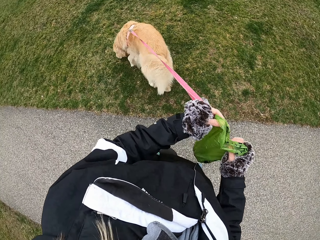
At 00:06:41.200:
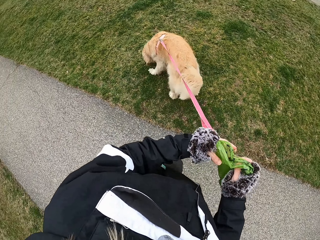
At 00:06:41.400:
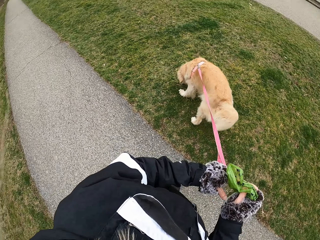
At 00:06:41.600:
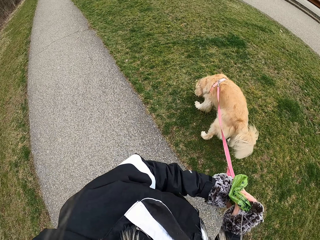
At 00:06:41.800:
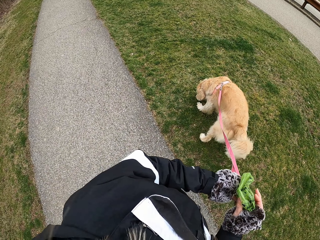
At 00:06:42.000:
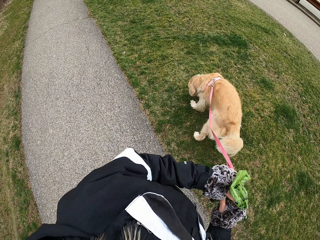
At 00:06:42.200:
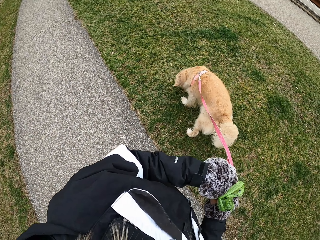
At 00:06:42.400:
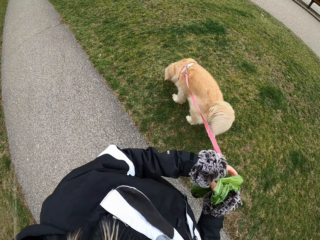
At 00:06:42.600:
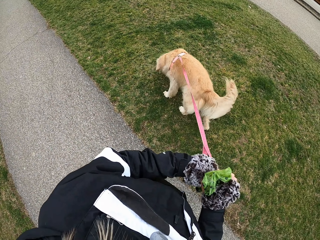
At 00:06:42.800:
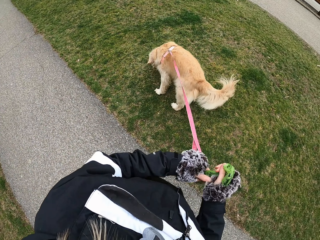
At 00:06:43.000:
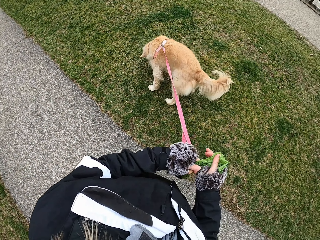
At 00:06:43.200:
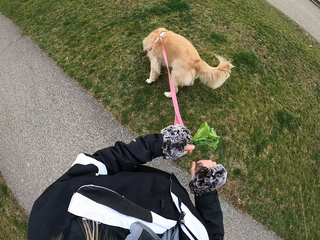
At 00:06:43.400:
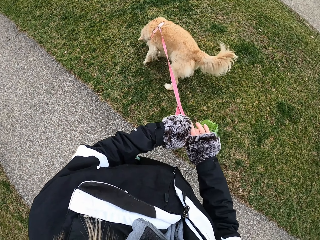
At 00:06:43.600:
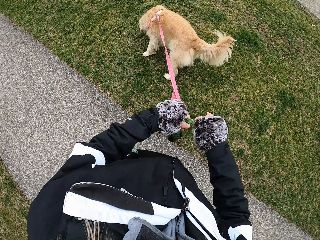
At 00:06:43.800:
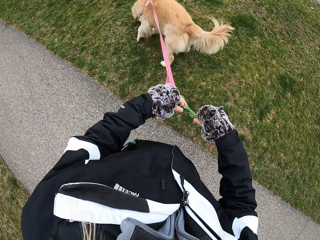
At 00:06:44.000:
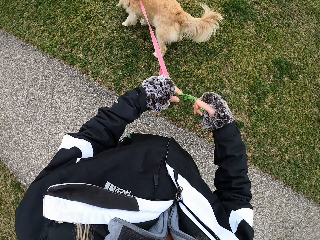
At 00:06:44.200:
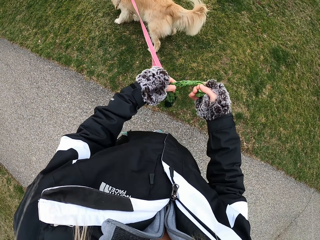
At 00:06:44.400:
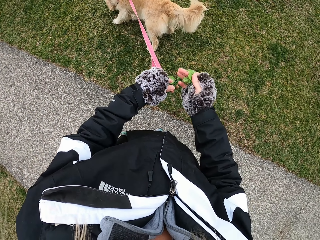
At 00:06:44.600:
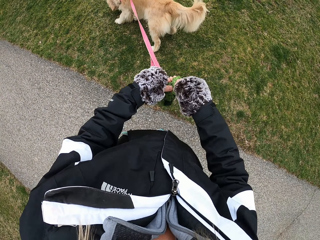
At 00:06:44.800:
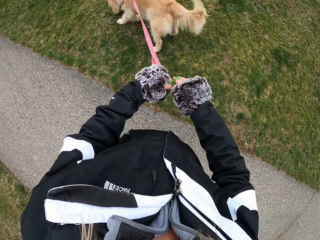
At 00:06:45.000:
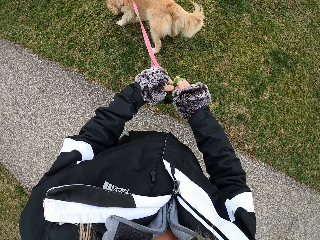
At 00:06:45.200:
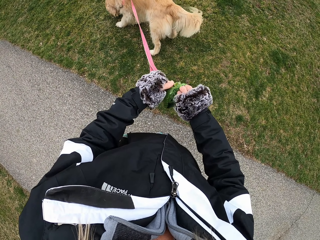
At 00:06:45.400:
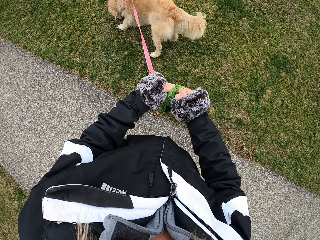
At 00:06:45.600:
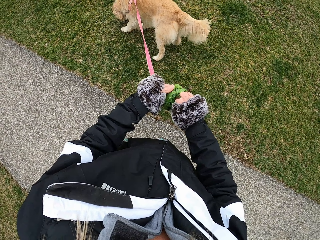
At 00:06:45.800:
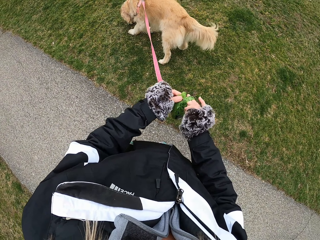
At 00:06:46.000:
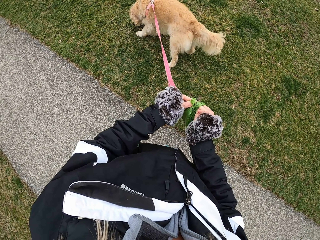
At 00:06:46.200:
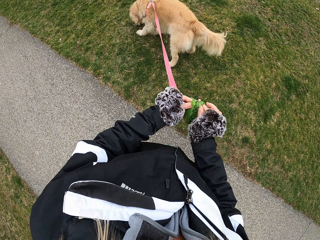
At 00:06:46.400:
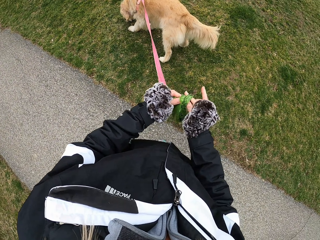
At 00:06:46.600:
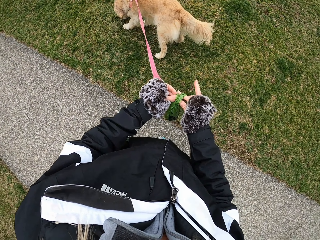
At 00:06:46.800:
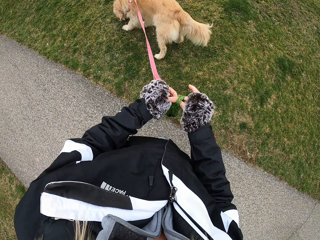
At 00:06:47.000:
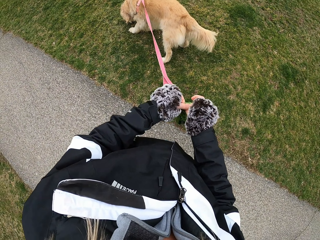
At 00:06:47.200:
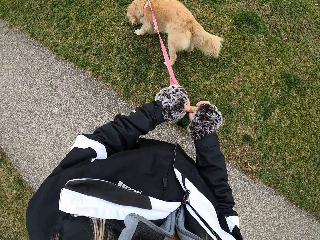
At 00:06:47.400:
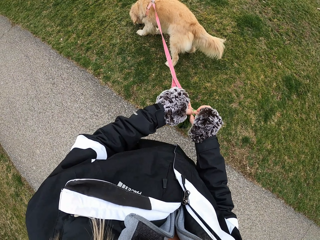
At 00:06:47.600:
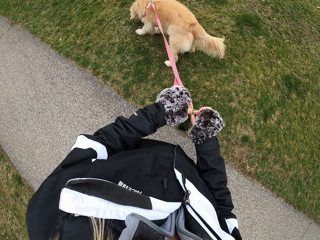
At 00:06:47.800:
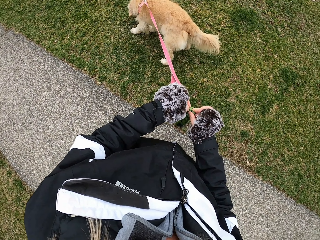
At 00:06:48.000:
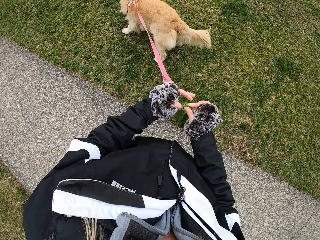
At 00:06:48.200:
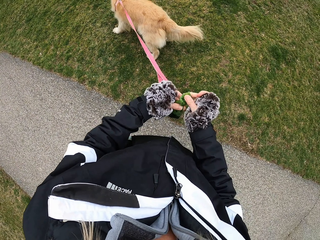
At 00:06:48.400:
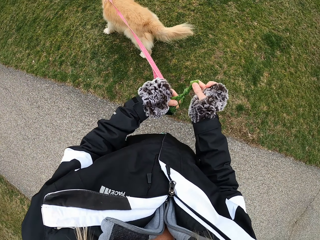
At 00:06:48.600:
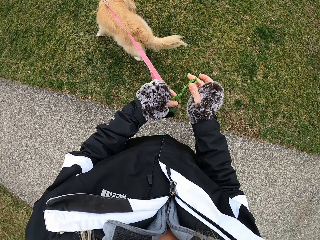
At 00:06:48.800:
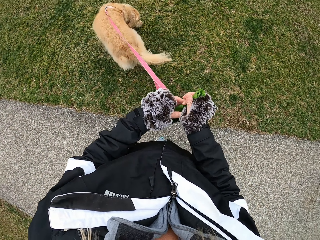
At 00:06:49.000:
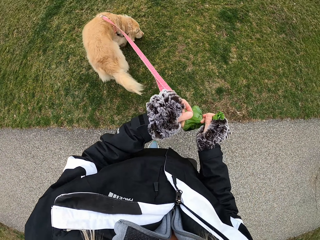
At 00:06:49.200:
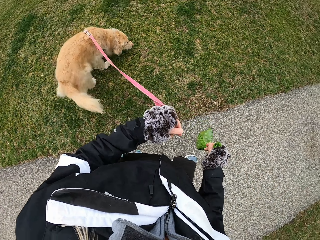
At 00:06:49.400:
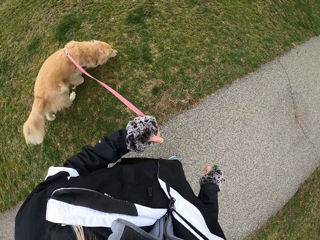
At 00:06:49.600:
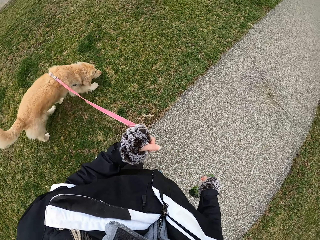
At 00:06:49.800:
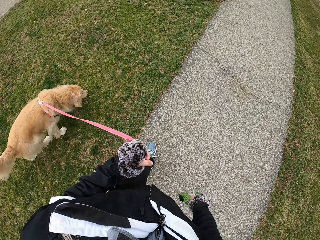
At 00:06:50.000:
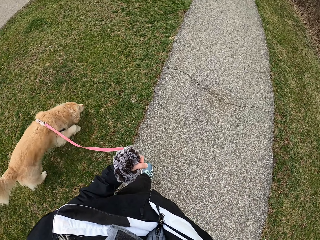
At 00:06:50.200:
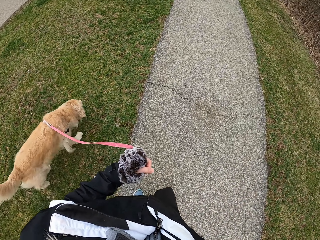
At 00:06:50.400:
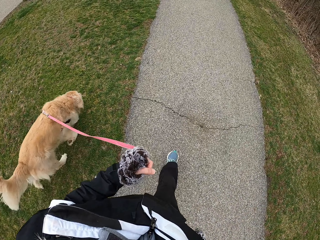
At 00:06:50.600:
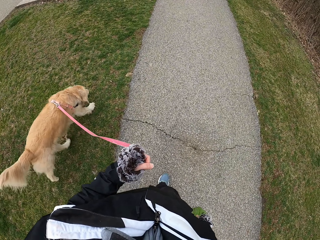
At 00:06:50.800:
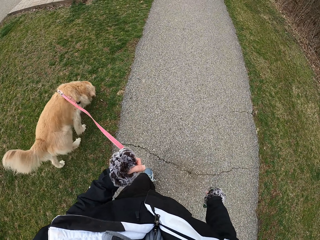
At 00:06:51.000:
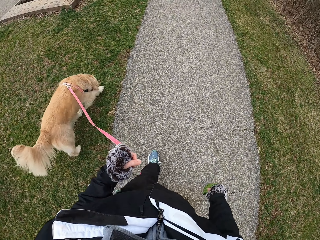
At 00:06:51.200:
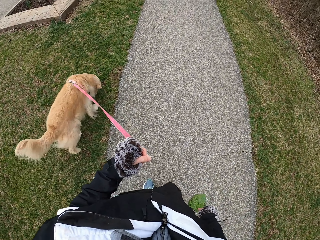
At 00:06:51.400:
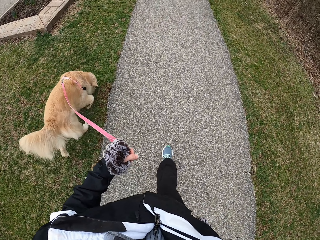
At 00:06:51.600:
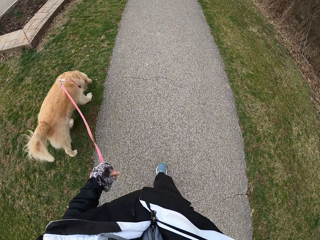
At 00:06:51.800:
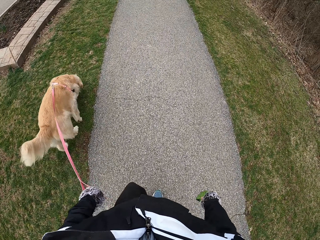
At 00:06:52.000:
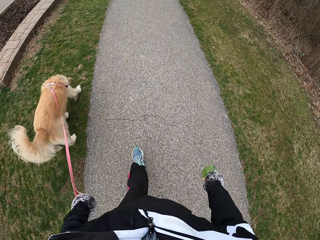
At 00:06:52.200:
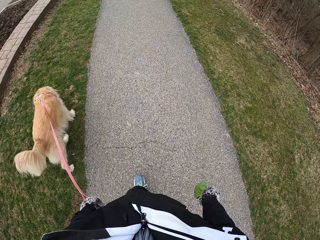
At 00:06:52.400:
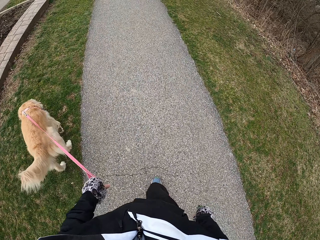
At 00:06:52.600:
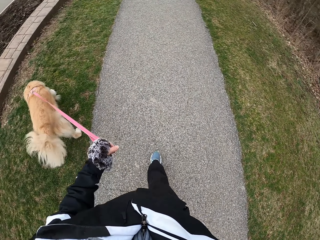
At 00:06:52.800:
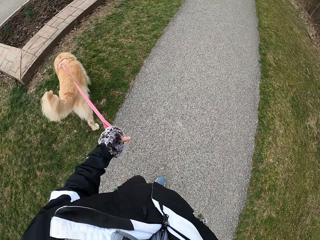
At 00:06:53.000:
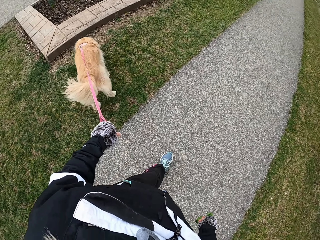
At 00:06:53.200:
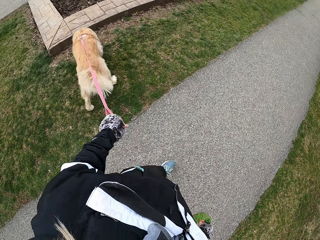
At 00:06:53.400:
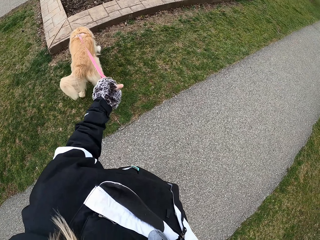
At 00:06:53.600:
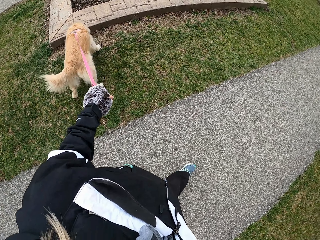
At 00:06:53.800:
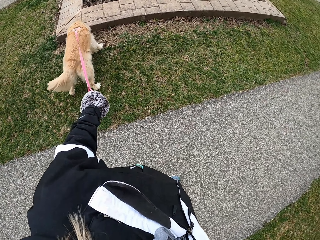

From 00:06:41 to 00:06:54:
The camera wearer knots the polythene paper. They stare at the dog. They walk on the road with the dog.

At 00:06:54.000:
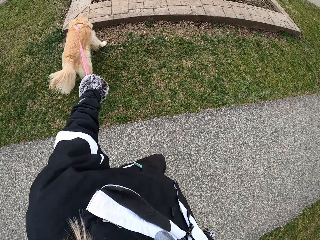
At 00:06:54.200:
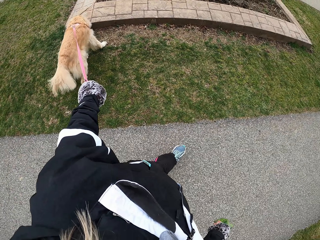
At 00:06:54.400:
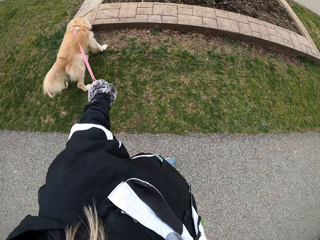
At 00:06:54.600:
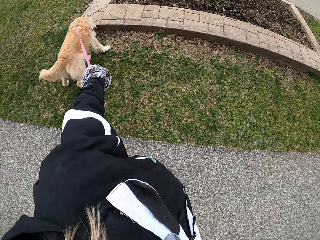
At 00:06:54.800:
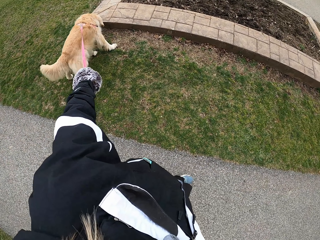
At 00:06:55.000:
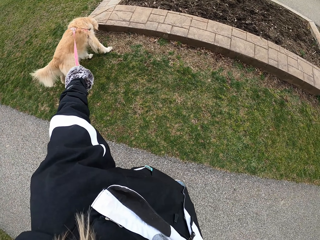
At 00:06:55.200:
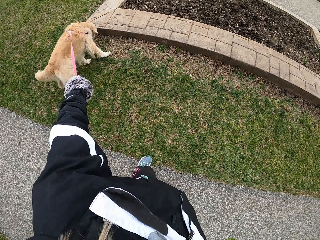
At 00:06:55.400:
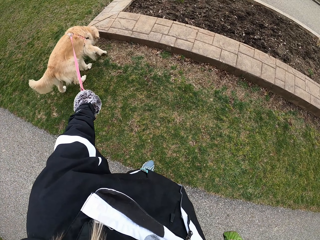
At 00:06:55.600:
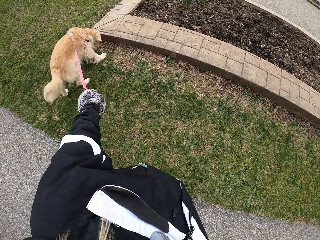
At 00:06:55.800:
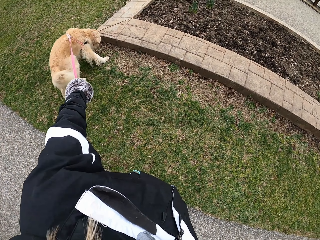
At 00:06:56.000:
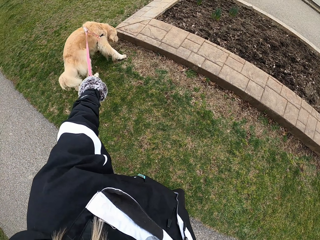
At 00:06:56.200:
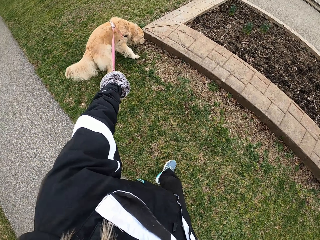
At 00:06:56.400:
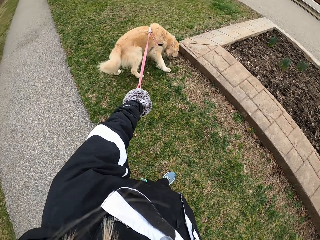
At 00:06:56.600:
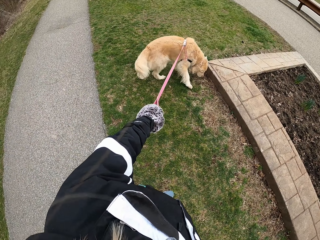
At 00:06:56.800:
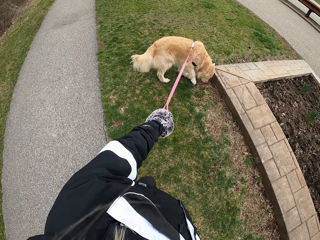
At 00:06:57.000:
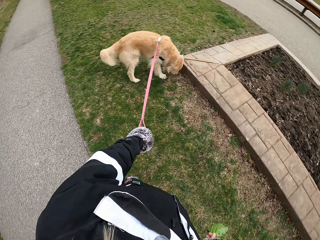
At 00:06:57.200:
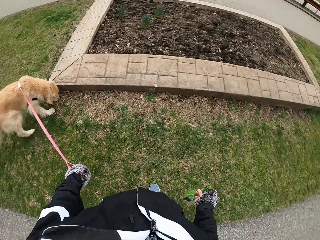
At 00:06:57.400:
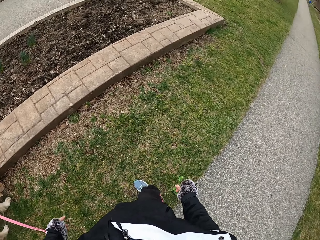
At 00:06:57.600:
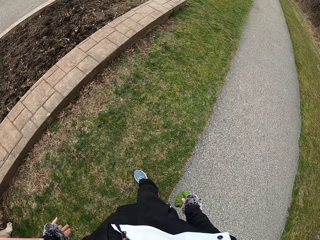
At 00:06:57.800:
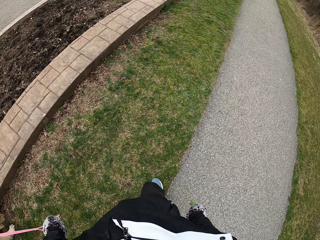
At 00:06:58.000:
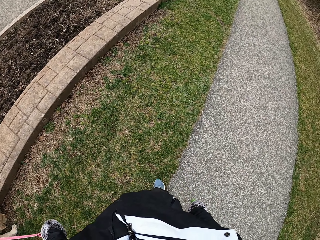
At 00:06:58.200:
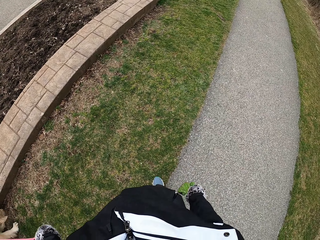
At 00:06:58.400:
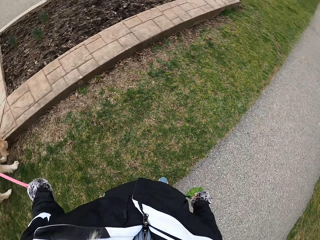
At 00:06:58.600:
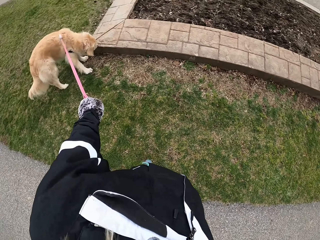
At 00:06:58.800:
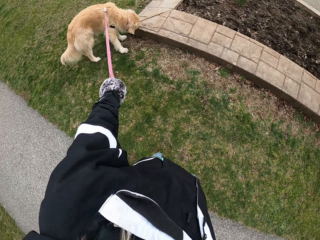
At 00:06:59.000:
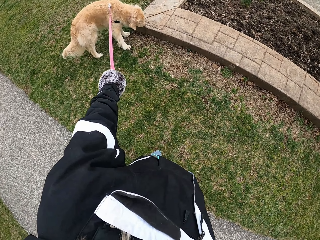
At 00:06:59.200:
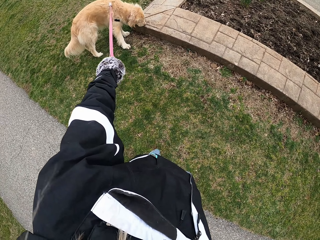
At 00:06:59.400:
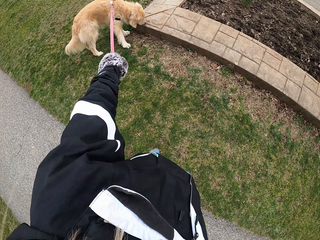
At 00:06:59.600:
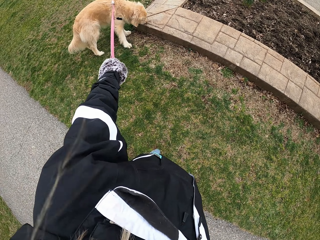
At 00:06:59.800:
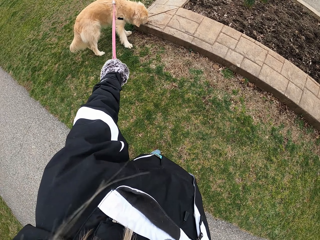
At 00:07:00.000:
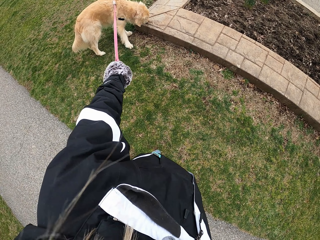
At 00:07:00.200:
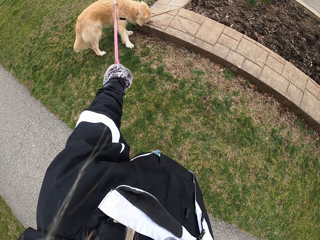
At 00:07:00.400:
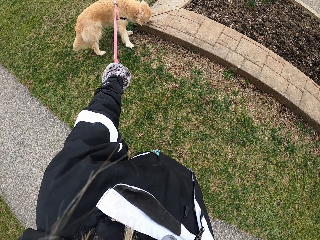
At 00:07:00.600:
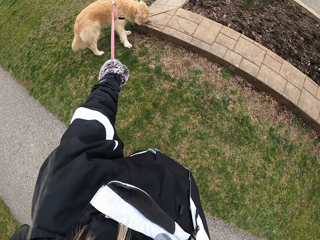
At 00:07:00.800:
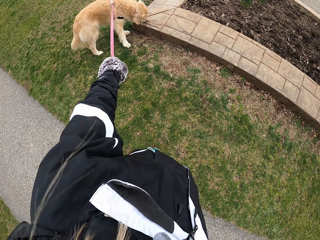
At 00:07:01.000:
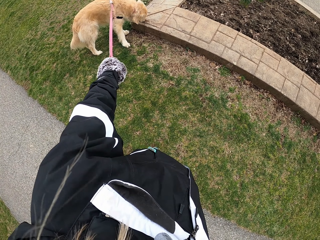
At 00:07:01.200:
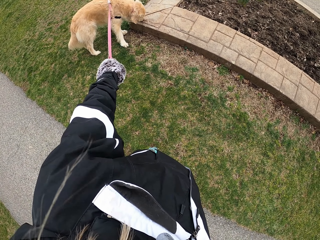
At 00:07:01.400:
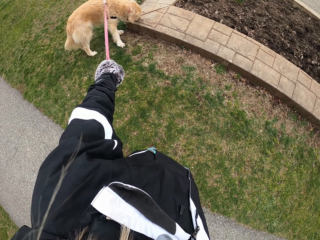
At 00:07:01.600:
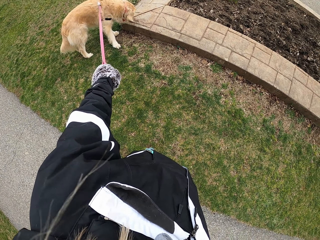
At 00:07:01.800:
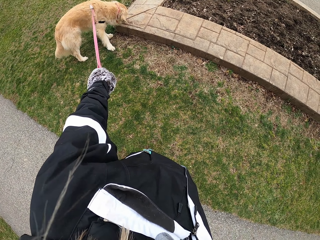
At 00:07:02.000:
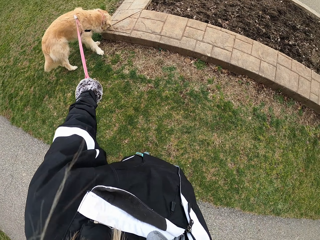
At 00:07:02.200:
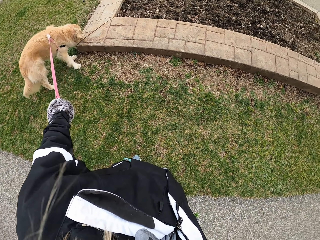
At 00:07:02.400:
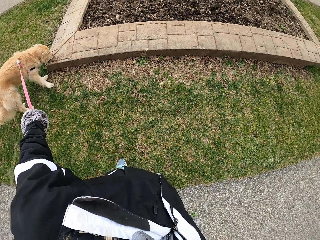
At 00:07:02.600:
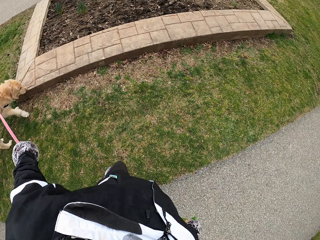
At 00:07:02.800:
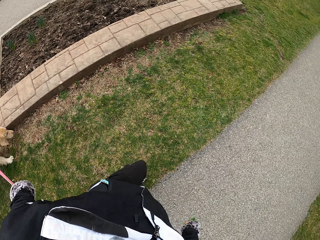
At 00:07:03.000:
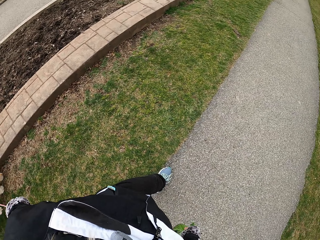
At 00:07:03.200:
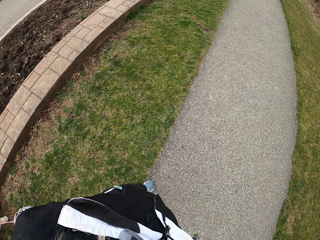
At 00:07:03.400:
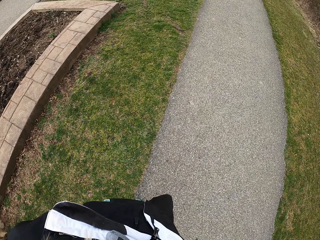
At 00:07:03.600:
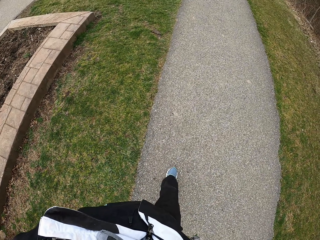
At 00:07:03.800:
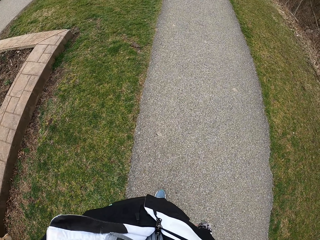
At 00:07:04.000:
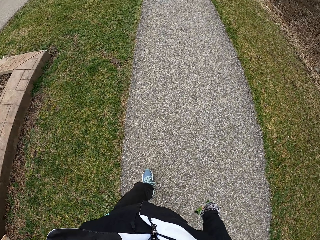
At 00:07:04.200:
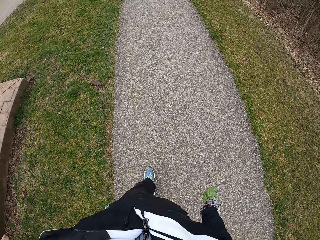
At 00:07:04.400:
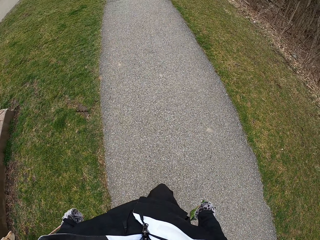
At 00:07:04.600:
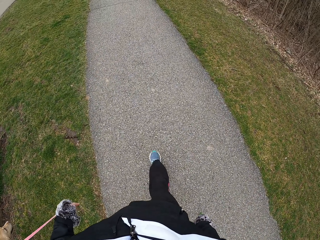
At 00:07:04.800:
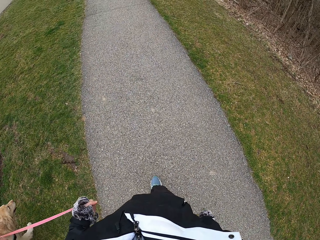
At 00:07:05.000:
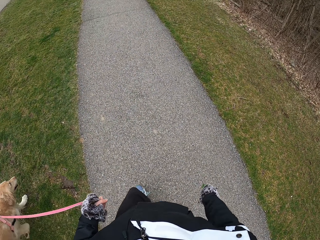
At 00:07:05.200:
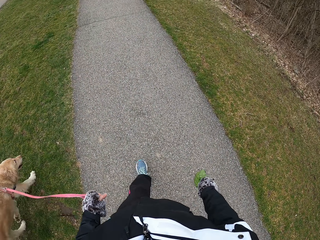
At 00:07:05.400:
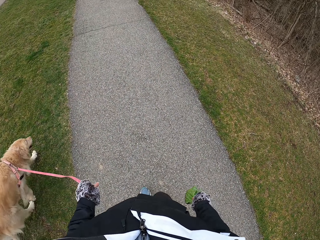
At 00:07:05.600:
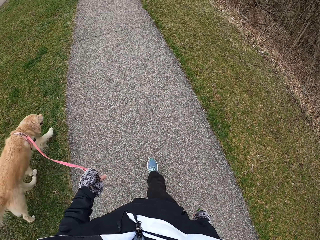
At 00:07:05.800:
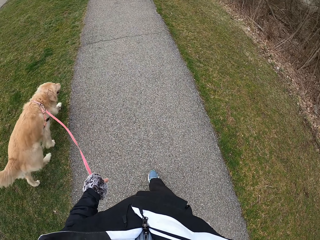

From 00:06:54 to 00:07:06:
The camera wearer looks at a dog. They stare at the dog. They walk on the road with the dog.
